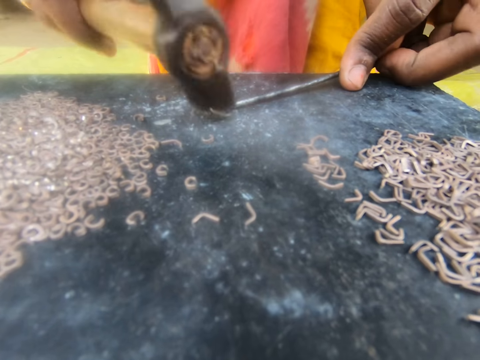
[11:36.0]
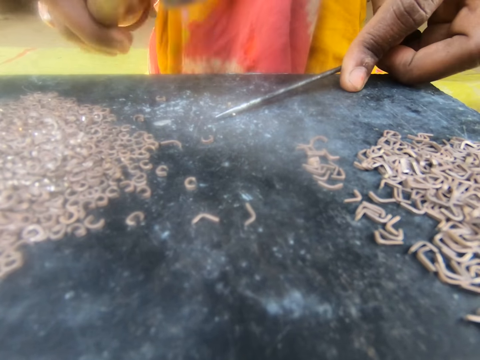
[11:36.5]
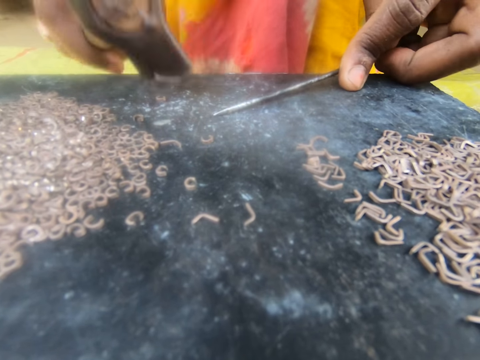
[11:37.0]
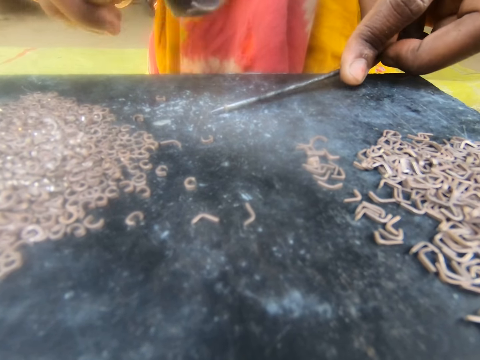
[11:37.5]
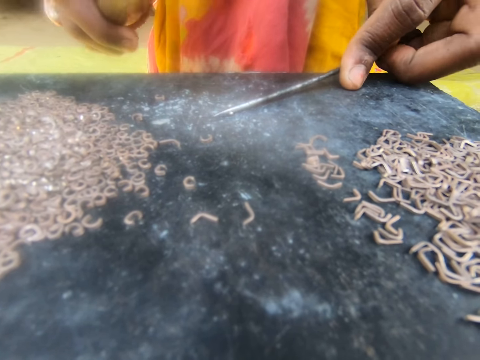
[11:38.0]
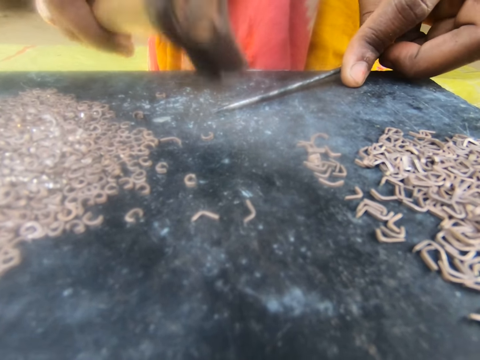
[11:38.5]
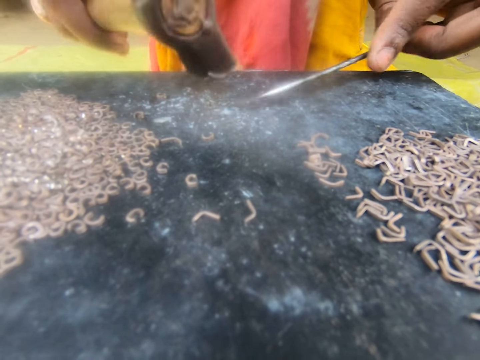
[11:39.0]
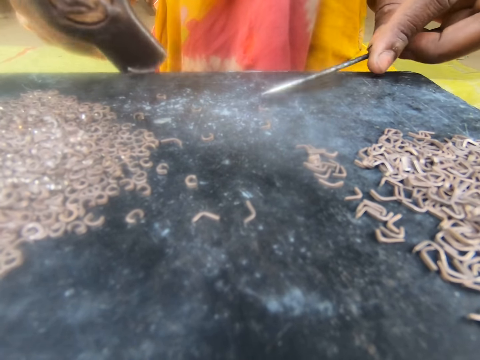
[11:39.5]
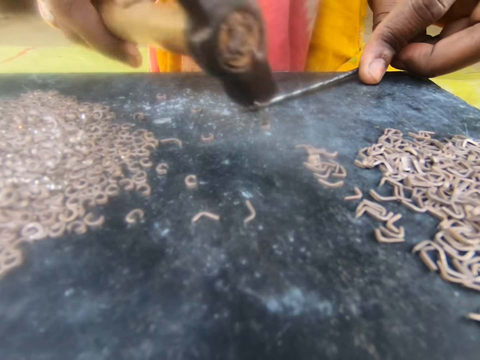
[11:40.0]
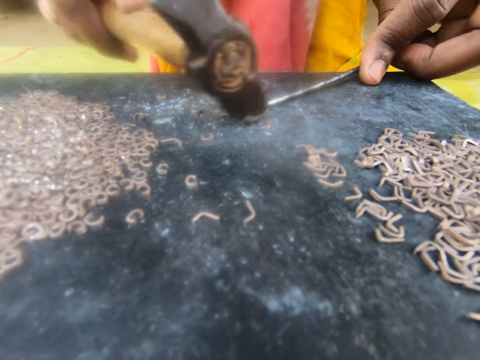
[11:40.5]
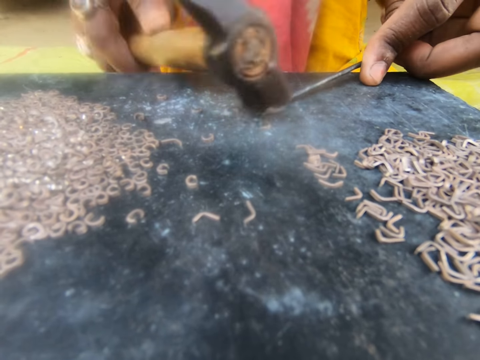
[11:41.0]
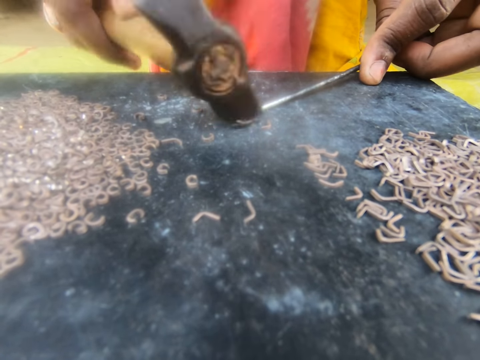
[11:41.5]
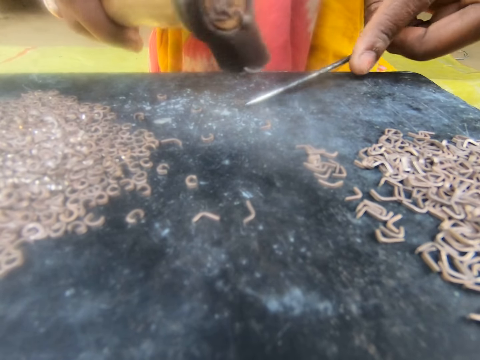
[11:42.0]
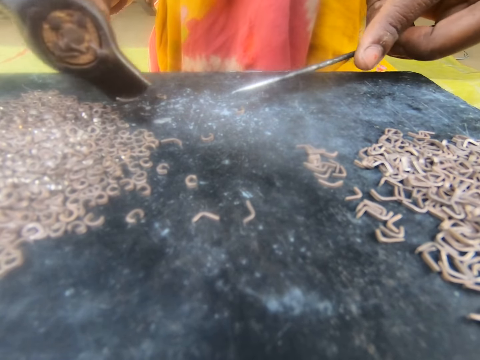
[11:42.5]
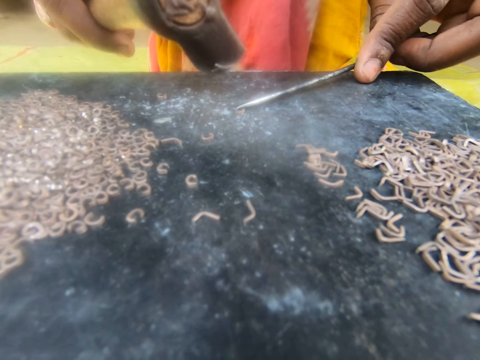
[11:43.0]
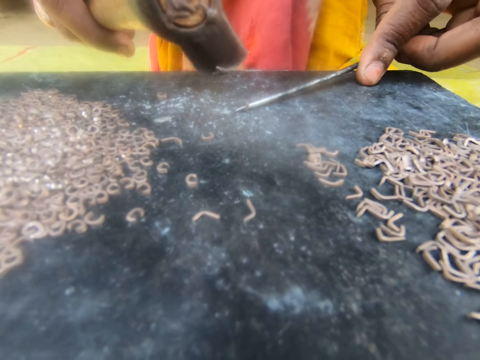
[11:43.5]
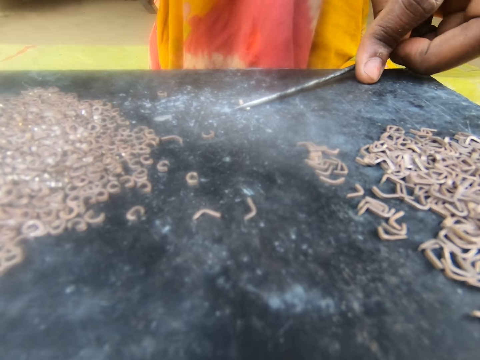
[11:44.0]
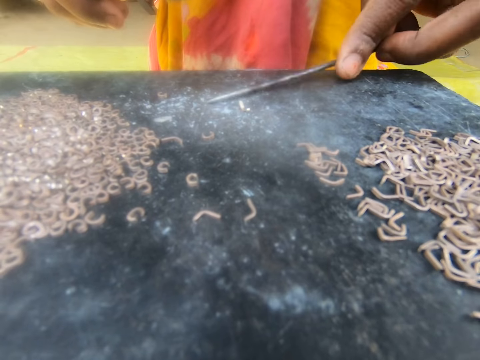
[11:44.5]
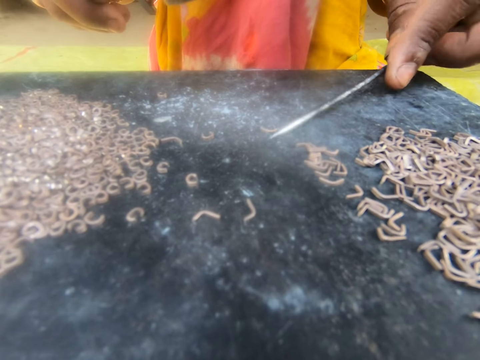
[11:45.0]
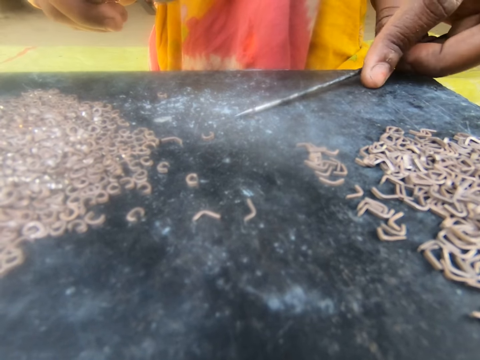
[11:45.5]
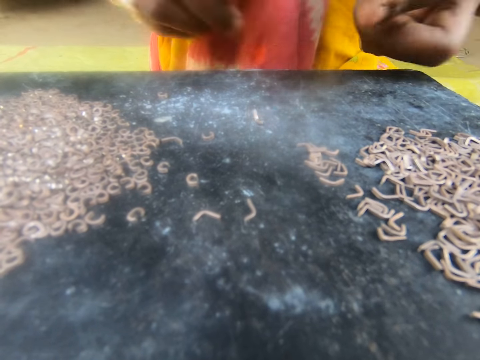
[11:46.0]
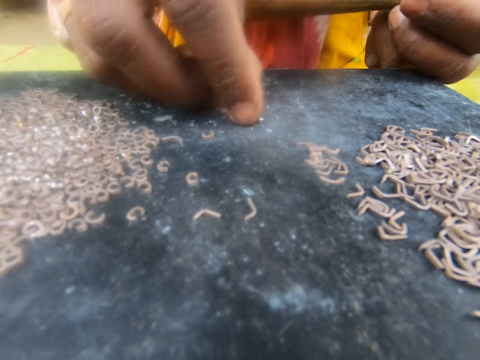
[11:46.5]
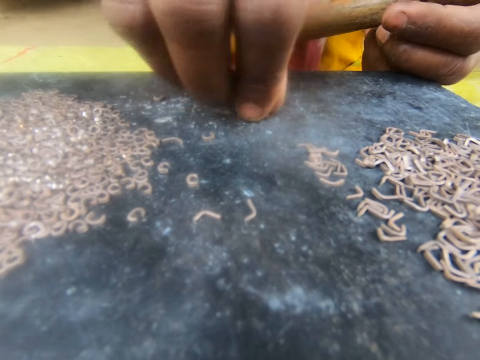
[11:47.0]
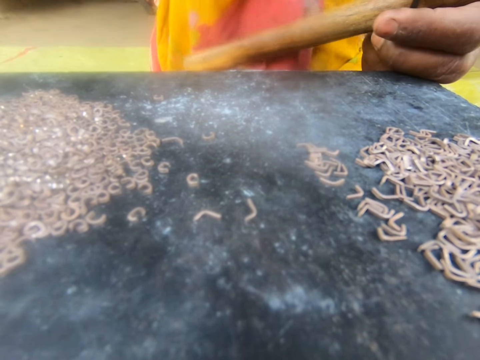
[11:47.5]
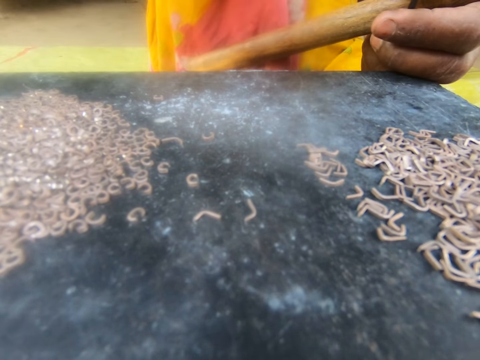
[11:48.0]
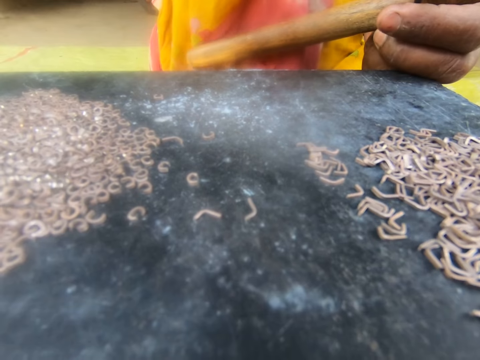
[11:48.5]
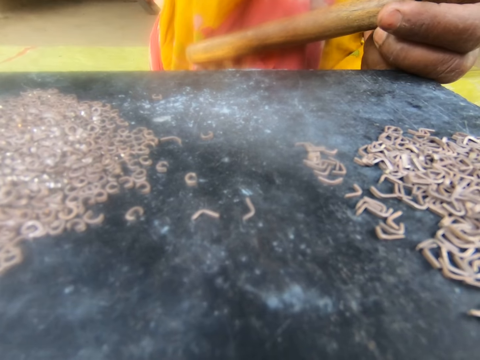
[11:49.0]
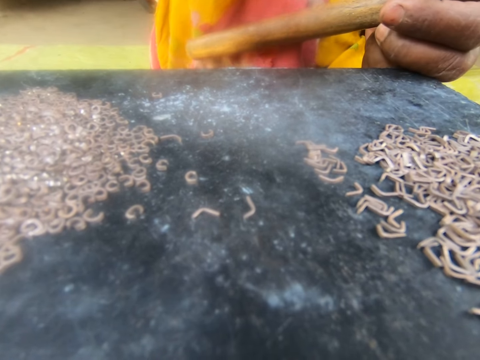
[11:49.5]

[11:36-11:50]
The camera wearer holds the metallic hook with a steel rod. They hammer the metallic hook. They hold the metallic hook with the steel rod. A person picks up the steel with the hand.

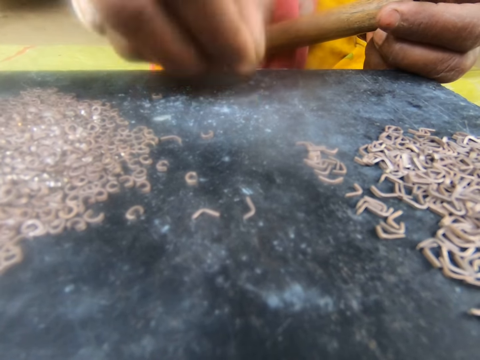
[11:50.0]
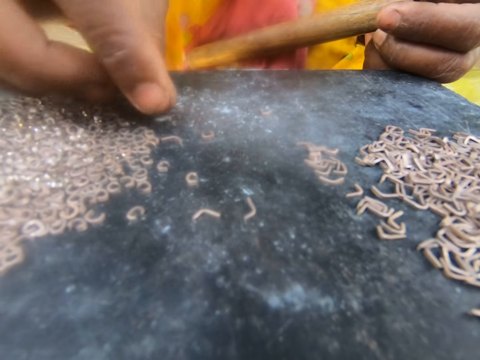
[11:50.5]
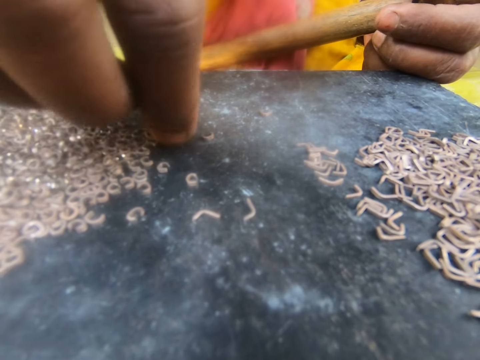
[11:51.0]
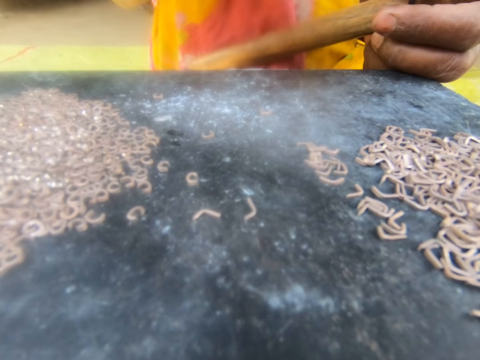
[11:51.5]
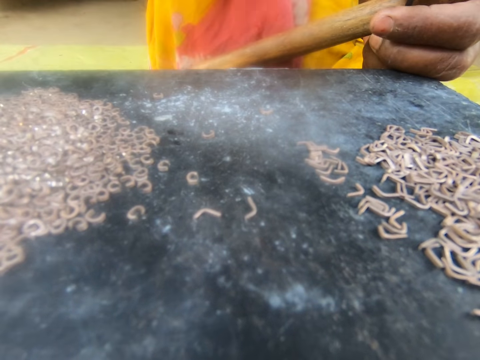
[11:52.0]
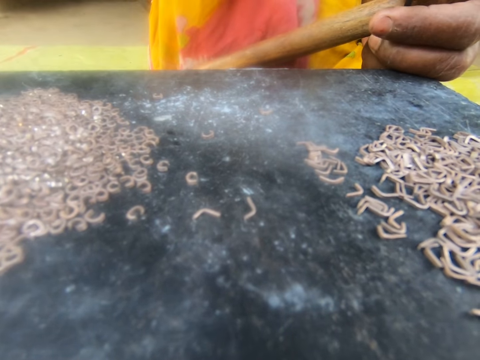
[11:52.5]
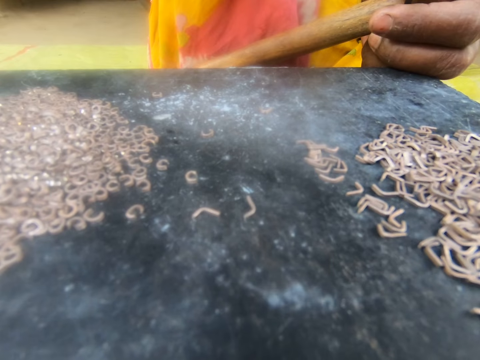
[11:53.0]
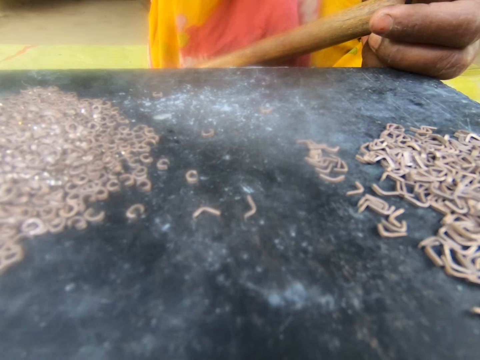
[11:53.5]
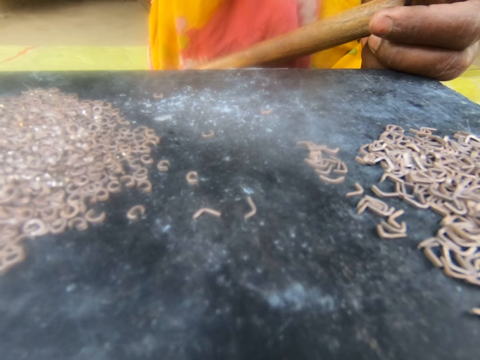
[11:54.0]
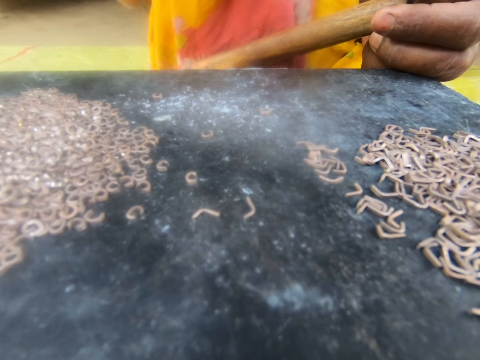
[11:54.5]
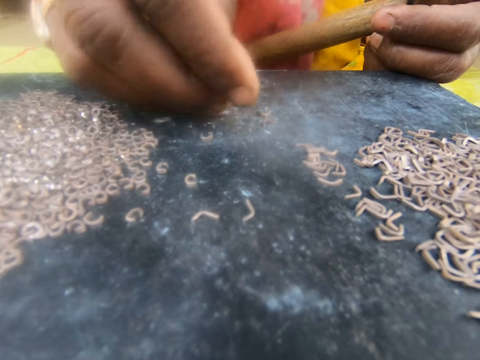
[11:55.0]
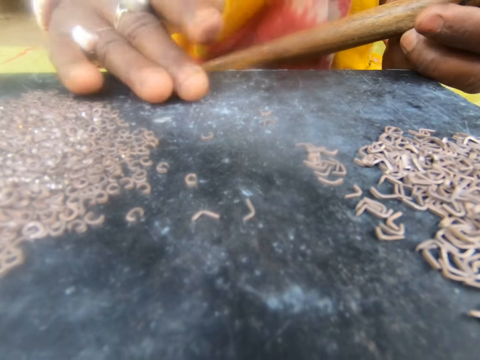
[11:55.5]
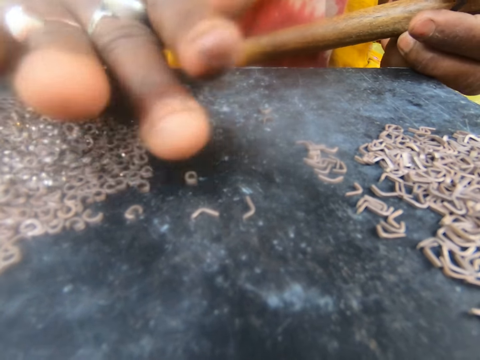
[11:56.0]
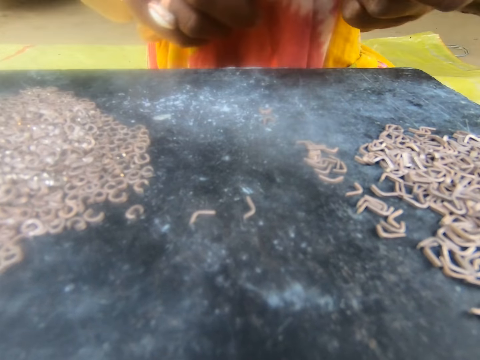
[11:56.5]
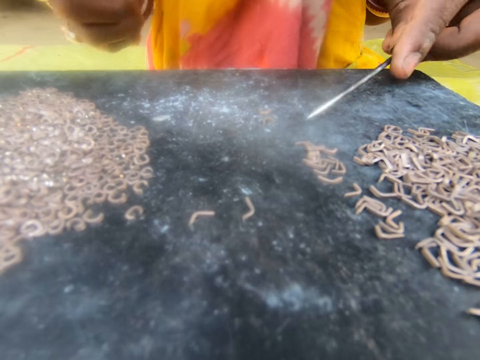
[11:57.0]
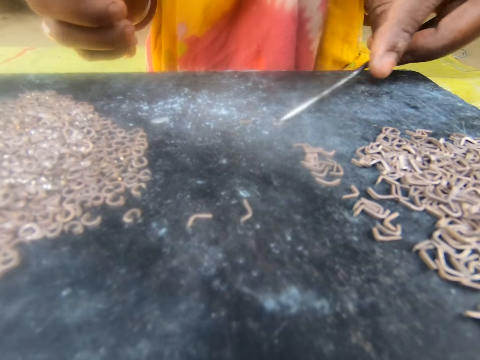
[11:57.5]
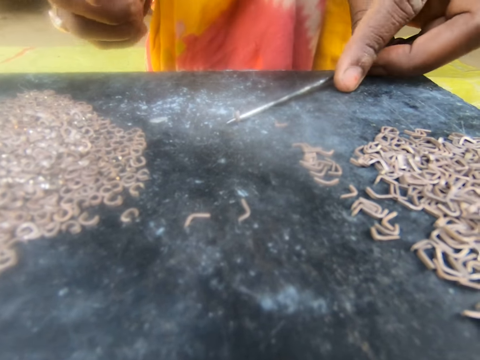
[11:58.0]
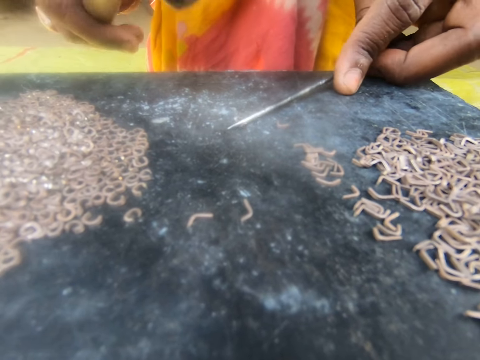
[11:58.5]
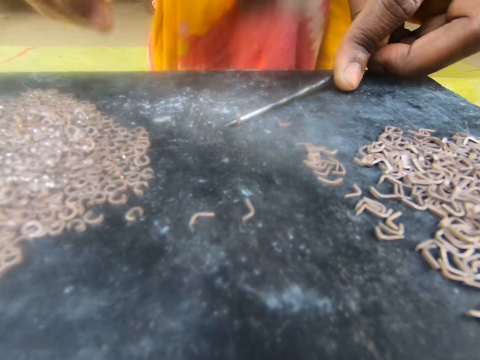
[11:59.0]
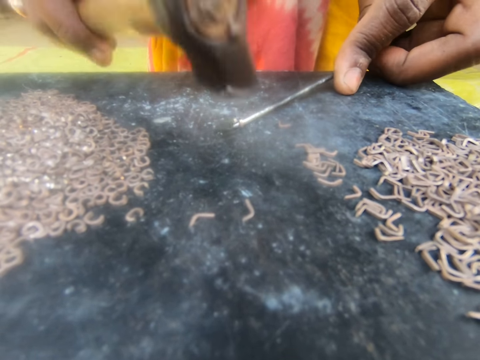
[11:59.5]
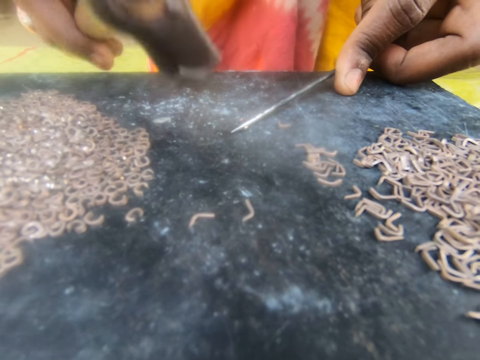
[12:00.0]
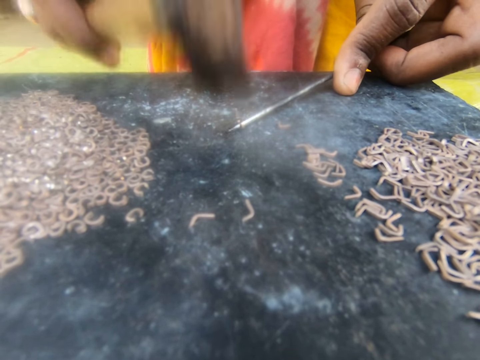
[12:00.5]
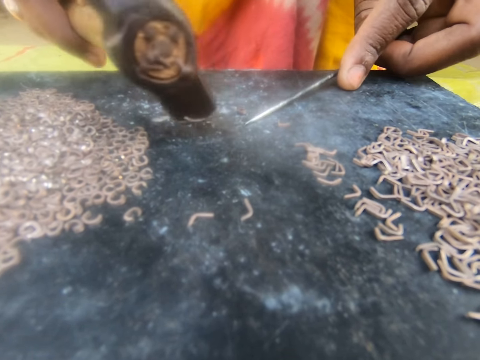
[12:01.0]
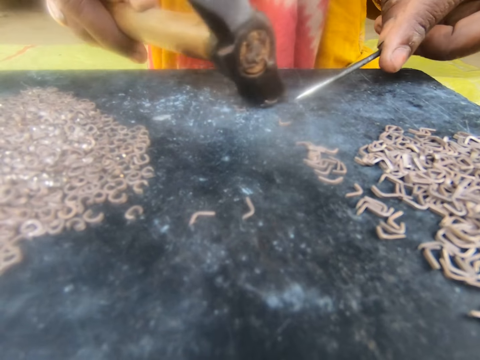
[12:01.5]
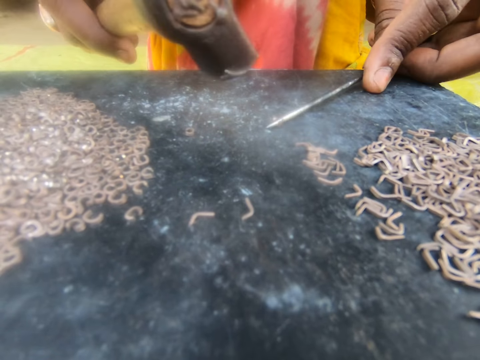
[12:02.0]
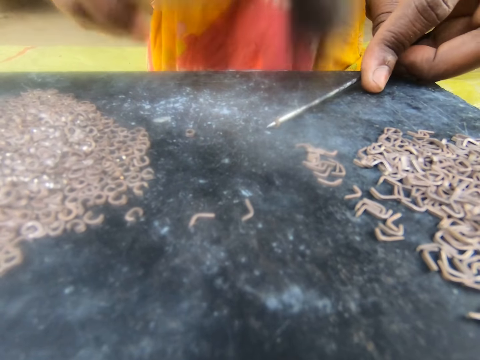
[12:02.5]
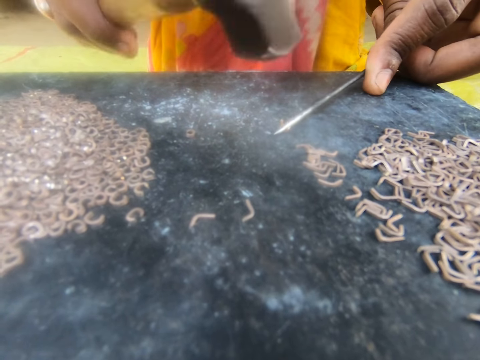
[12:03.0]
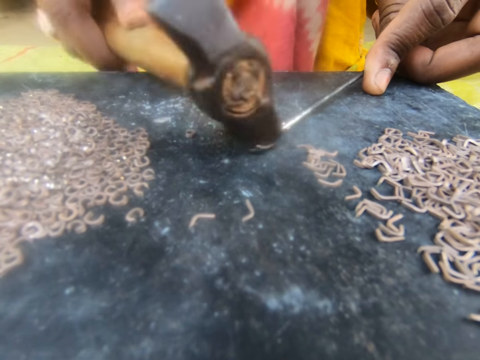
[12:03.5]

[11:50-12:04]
A person puts the nail on the work station. The person picks up the steel with the hand and puts the nail on the work station. The camera wearer collects the steel together. The person puts the rod on the steel and hits the steel with a hammer. The camera wearer hammers the metallic hook.
